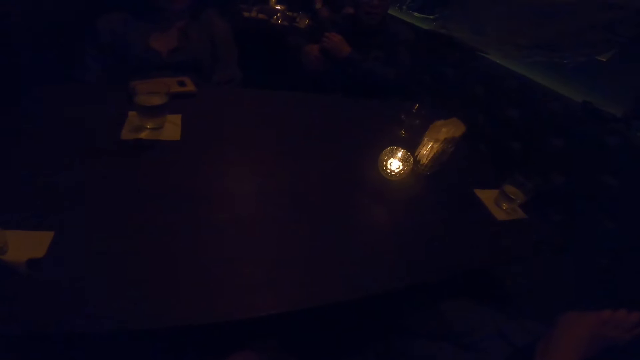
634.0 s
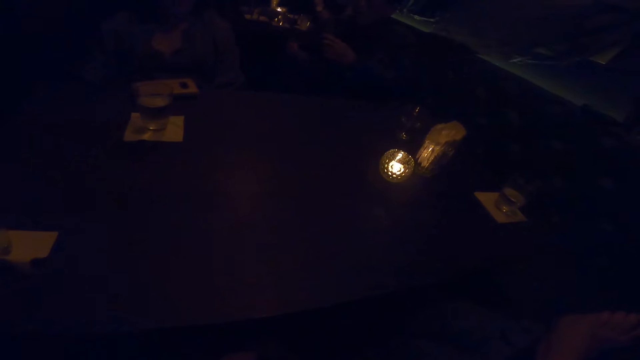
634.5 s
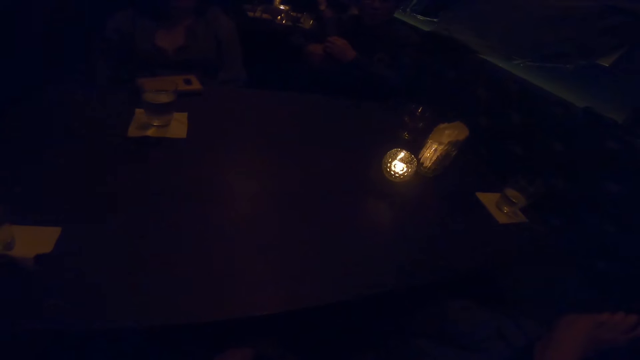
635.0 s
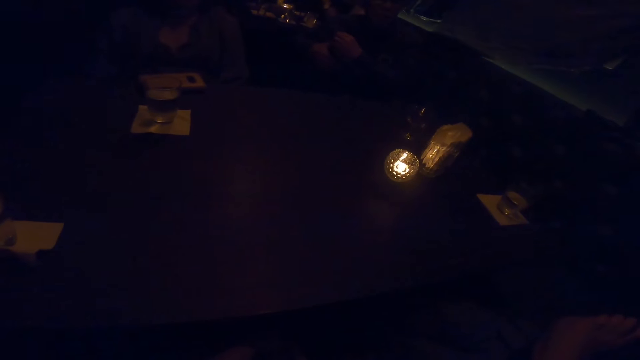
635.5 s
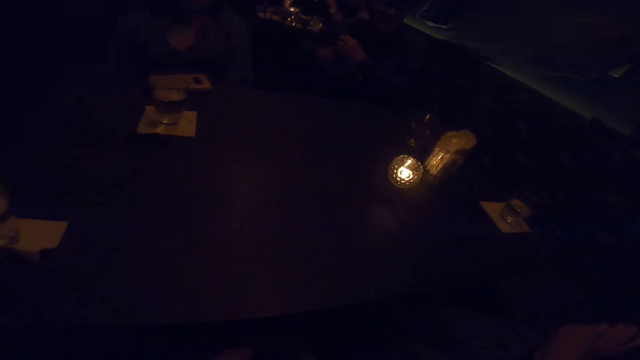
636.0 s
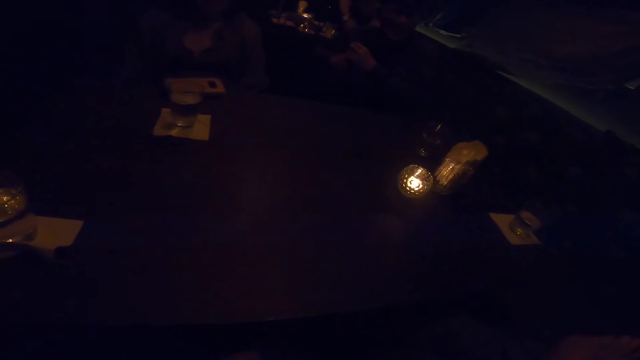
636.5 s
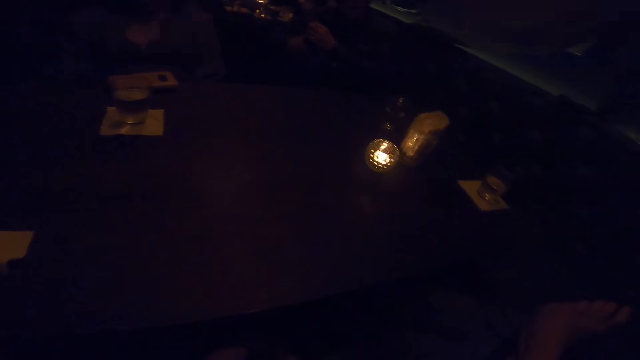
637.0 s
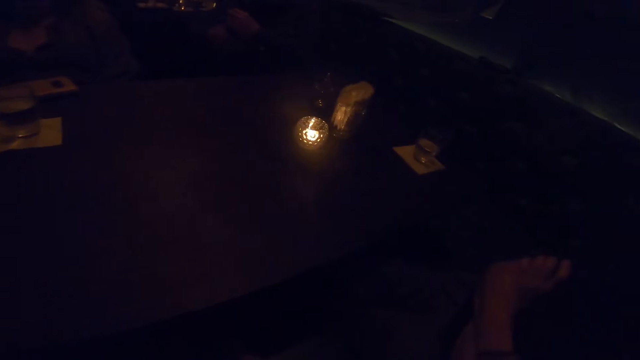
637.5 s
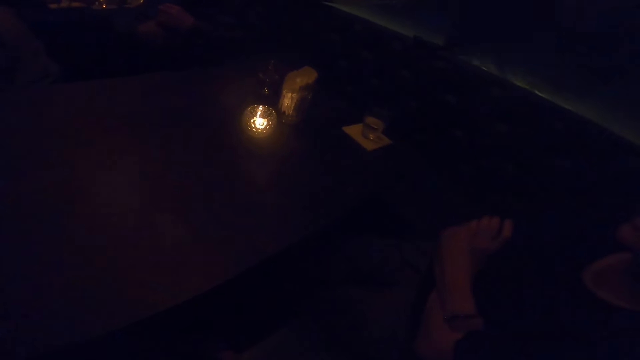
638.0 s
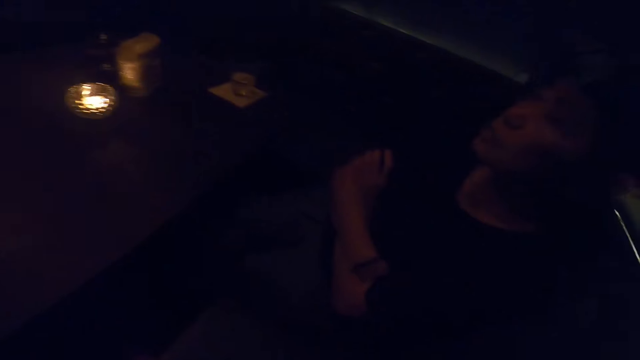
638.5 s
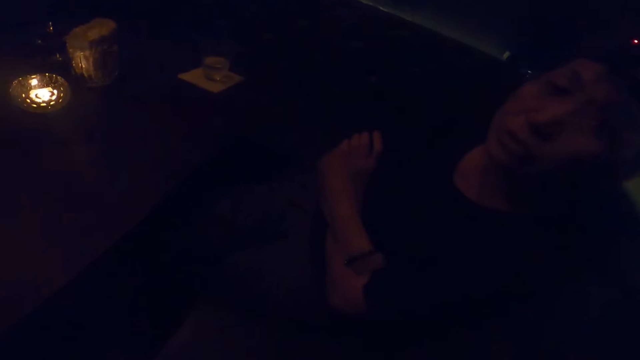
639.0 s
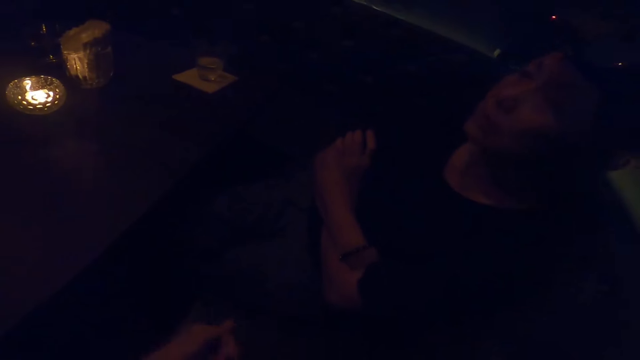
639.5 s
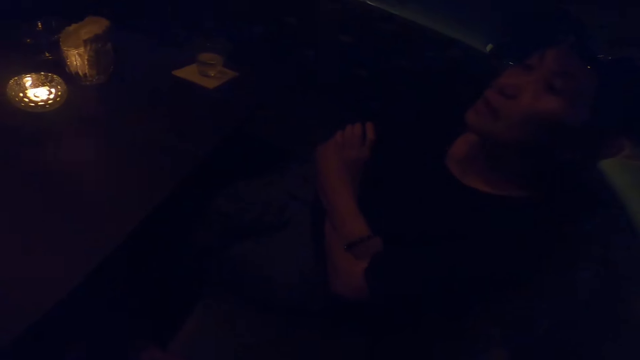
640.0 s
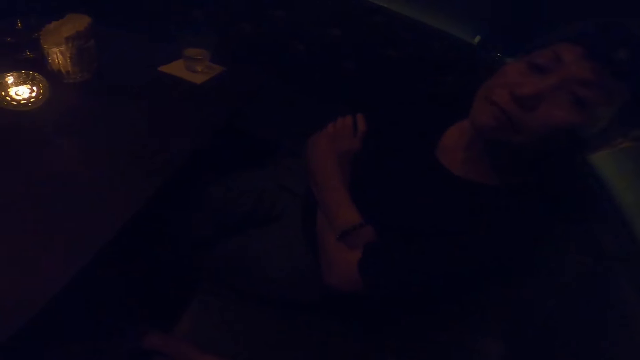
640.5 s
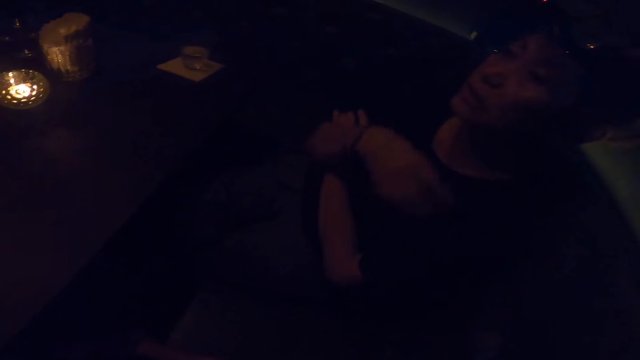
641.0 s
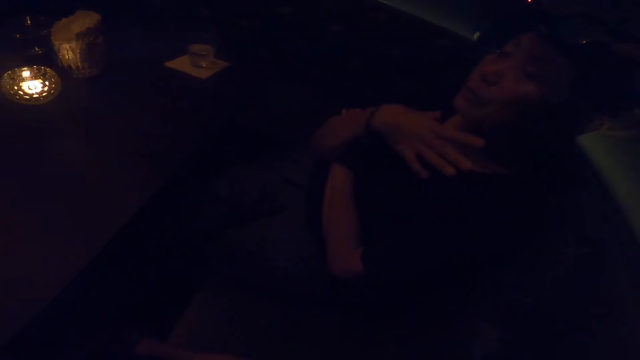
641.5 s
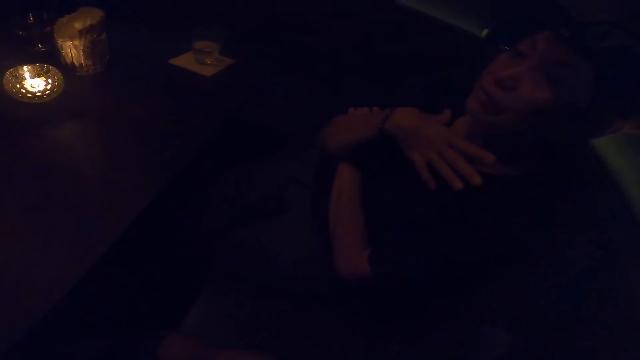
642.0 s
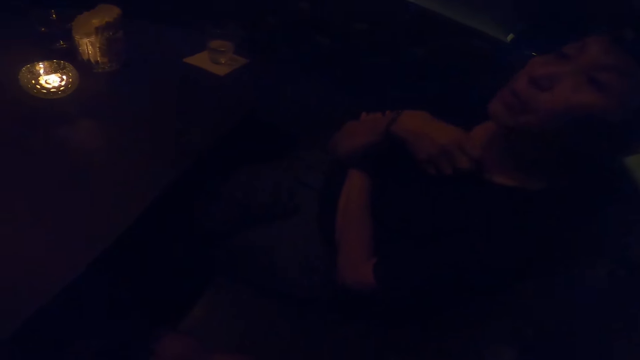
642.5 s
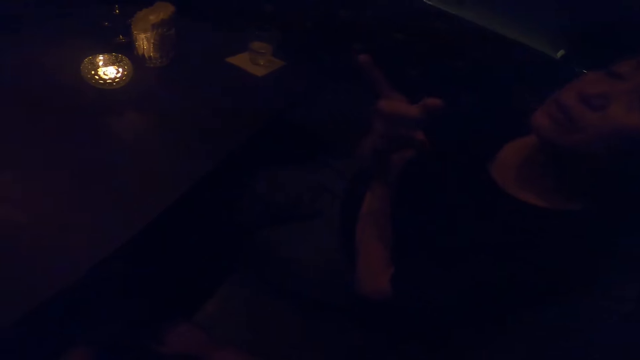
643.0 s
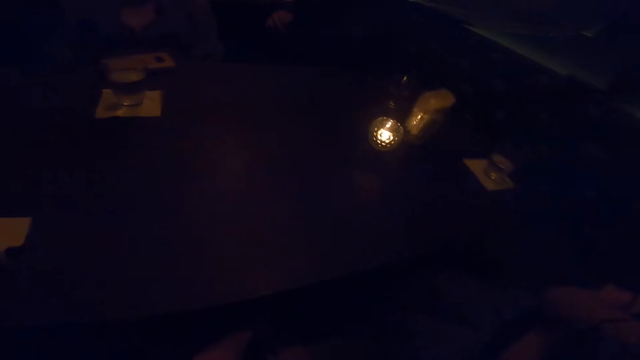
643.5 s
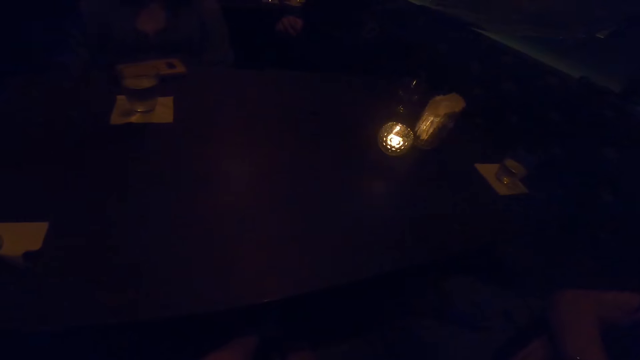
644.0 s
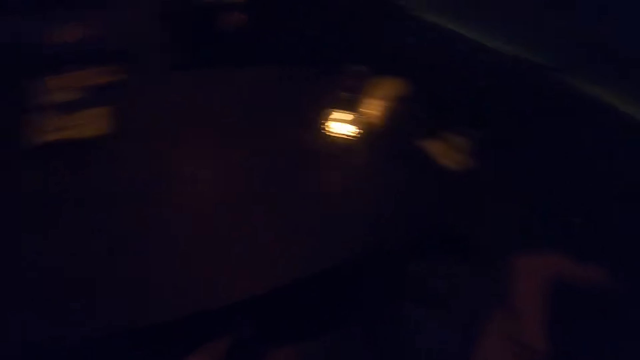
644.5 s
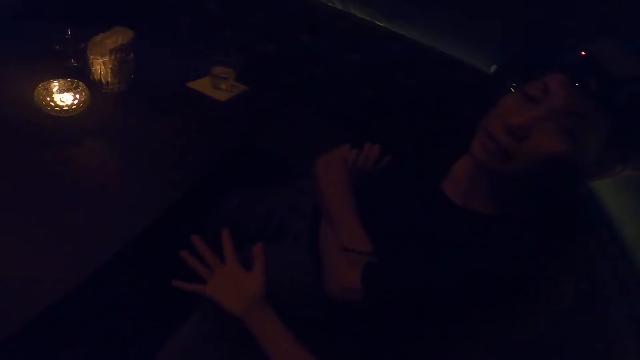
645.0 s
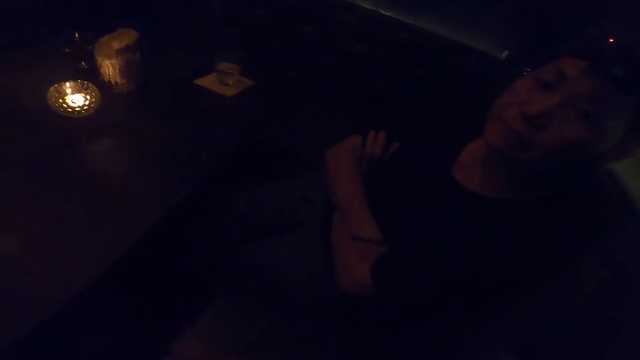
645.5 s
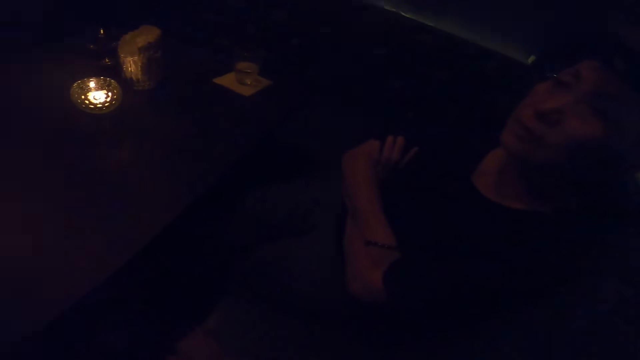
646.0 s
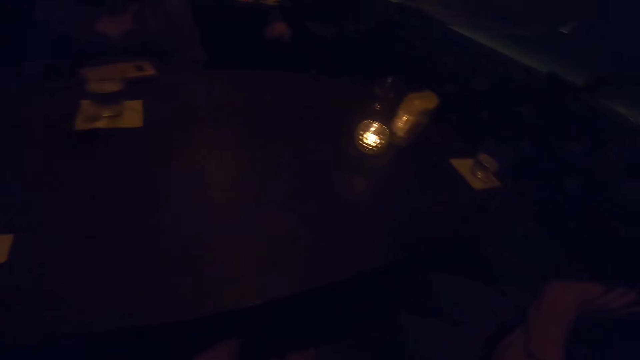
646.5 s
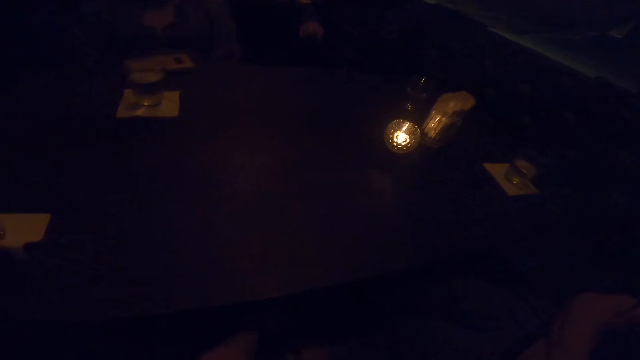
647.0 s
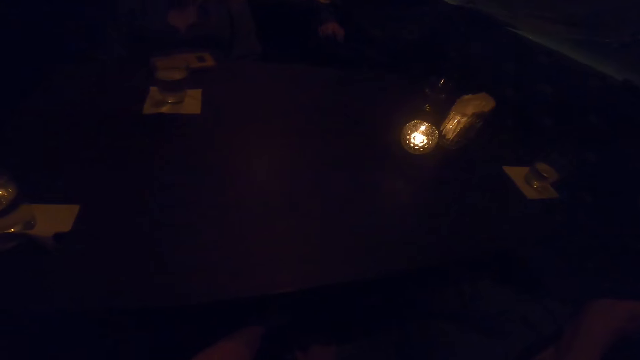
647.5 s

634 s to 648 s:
The camera wearer turns around. A woman looks at the camera wearer. The camera wearer speaks to the woman. The woman speaks to the camera wearer, another woman and a man. The camera wearer turns around. They speak to the first woman.

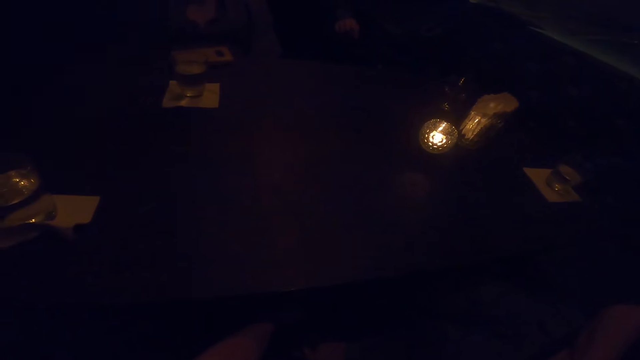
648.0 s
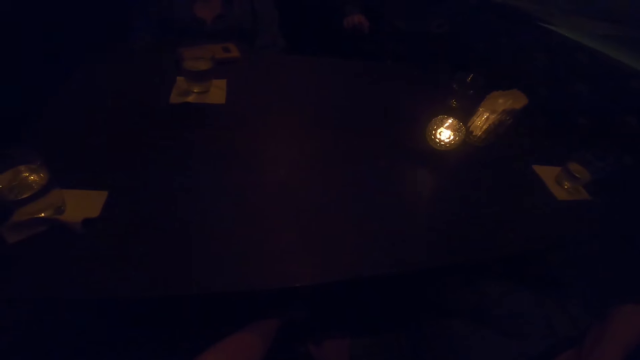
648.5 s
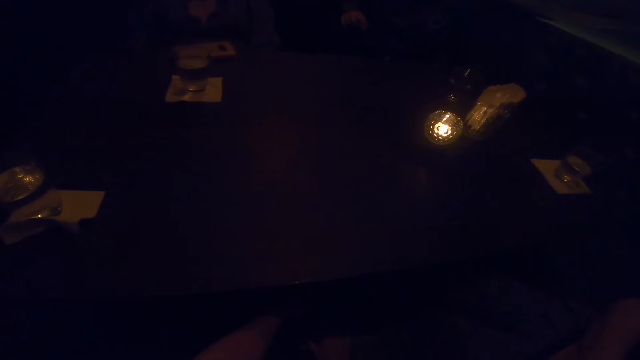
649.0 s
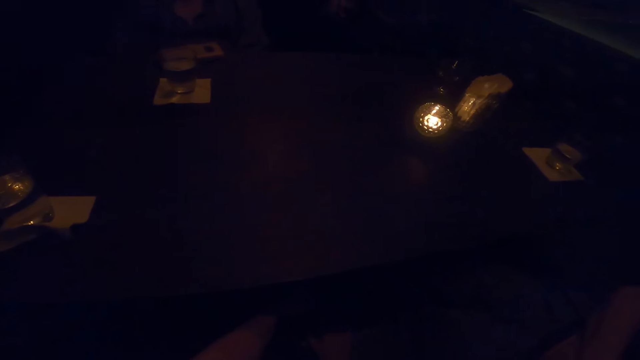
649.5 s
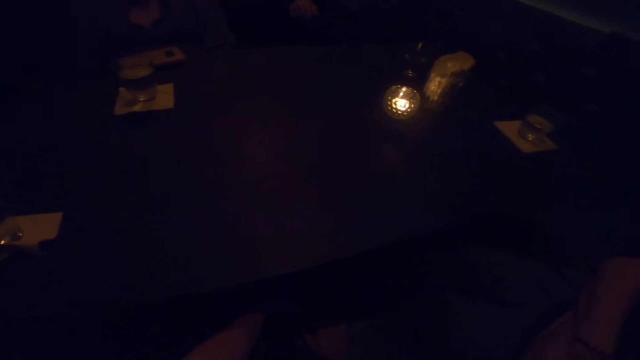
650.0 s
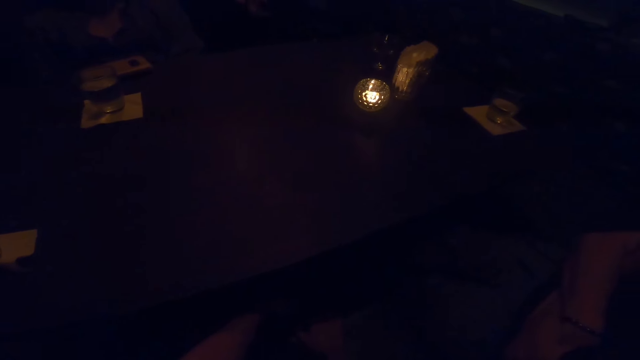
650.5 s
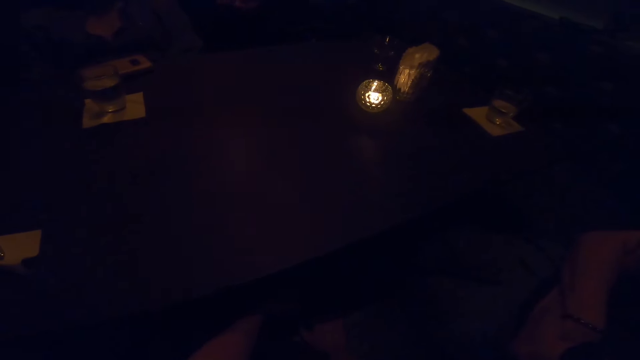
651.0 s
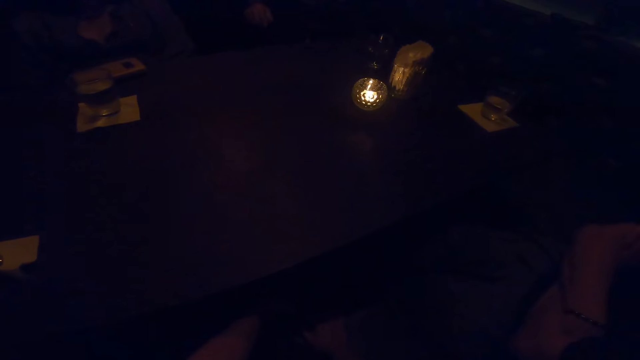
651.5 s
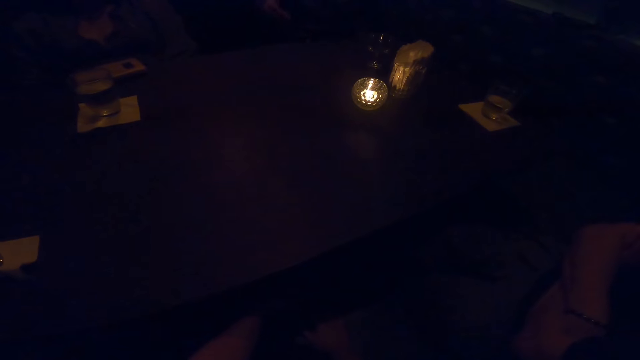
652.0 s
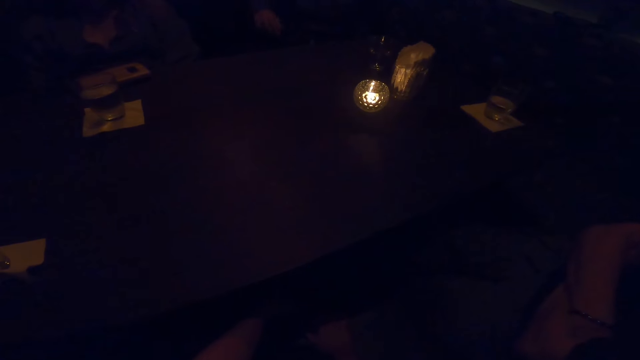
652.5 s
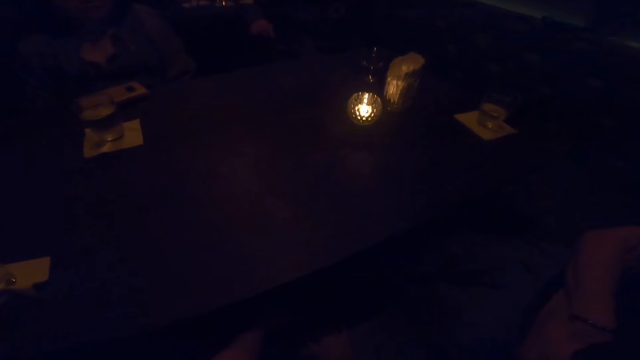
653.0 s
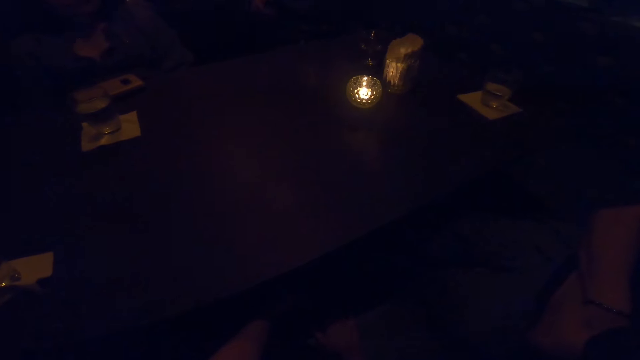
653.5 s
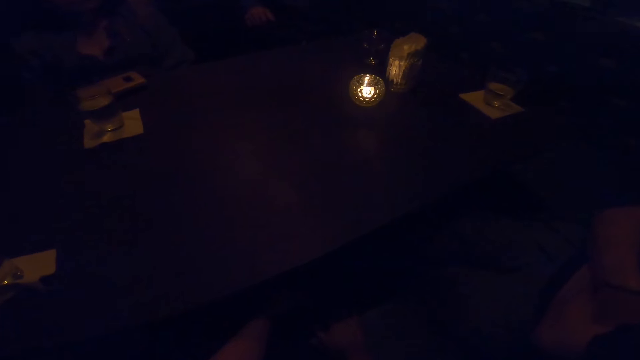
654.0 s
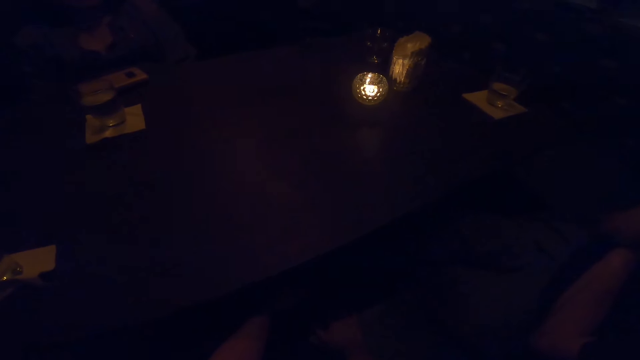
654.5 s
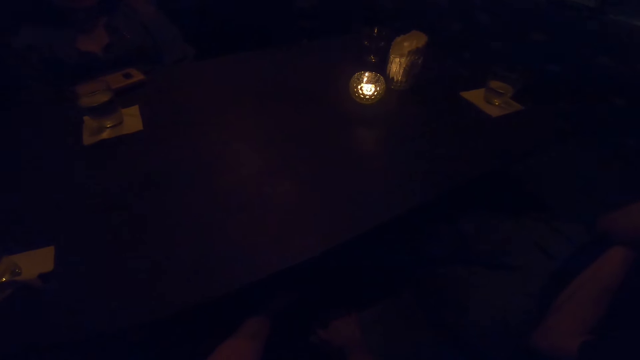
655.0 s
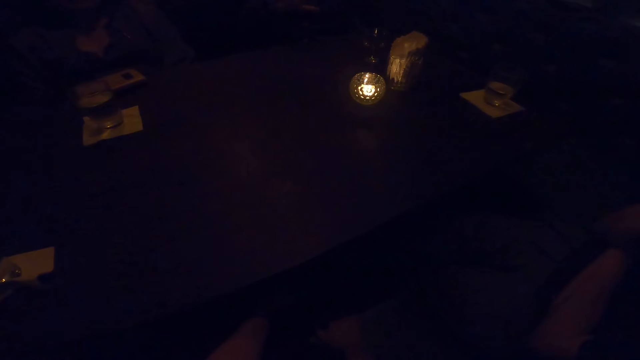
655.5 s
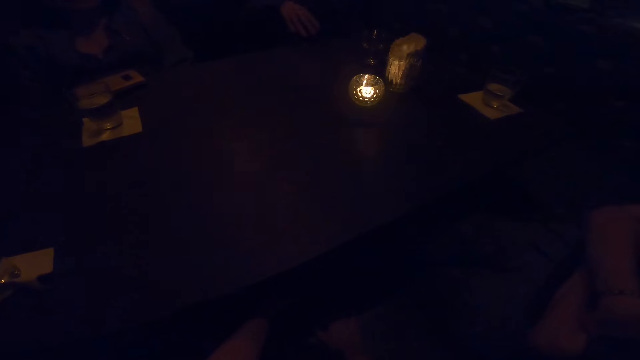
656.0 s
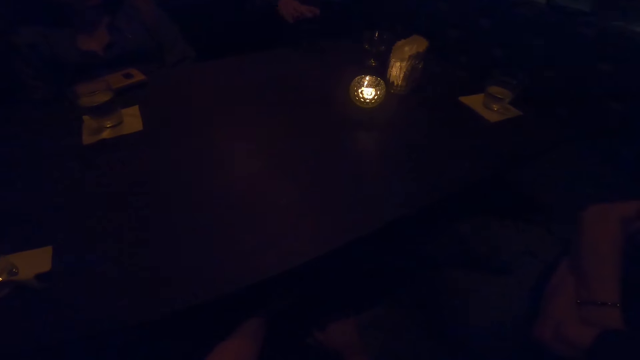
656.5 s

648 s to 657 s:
A man uses gesture. The man converses with the camera wearer and the women.
